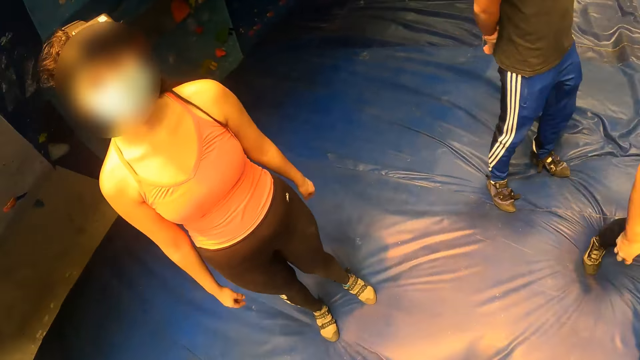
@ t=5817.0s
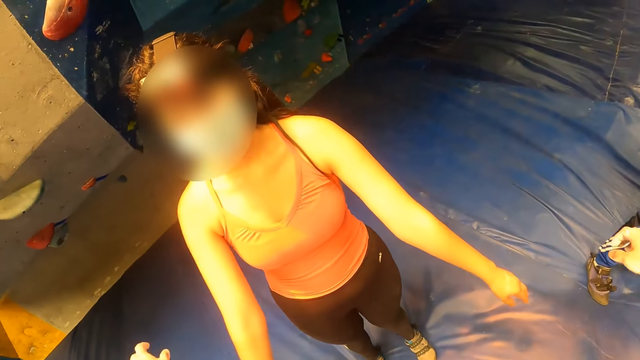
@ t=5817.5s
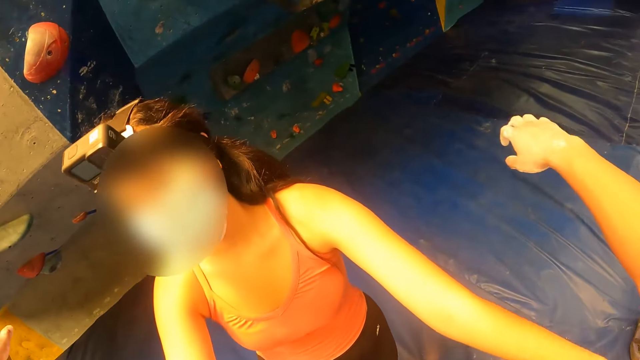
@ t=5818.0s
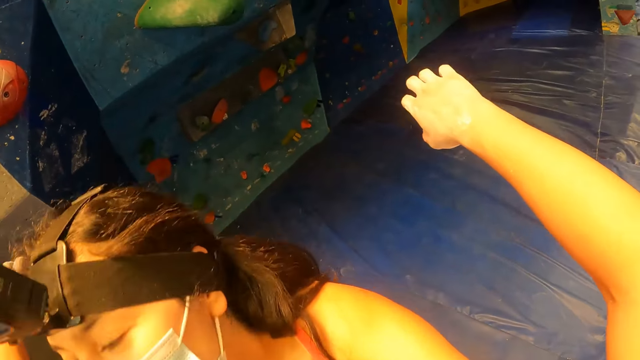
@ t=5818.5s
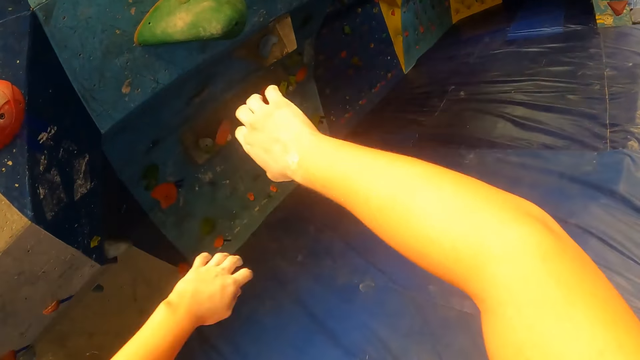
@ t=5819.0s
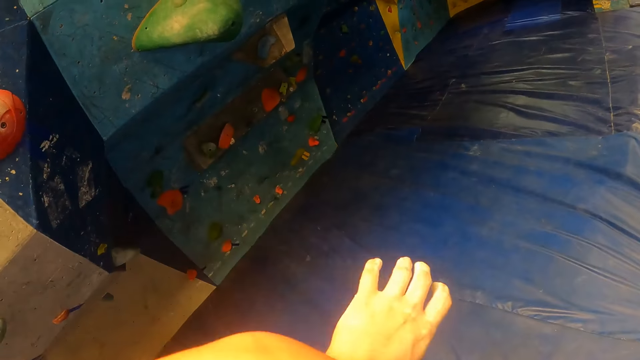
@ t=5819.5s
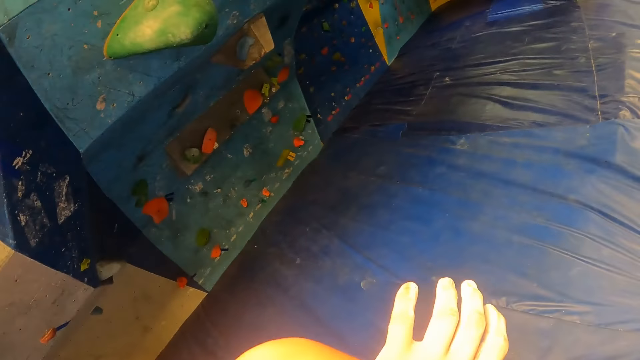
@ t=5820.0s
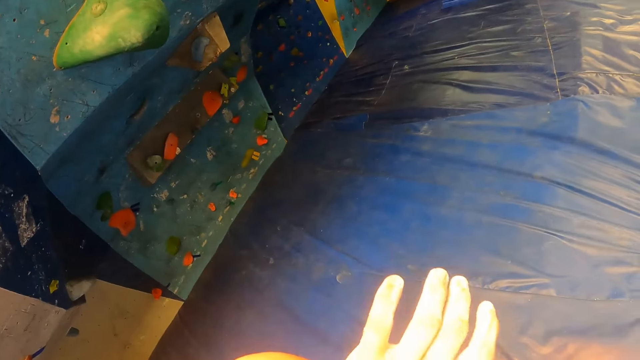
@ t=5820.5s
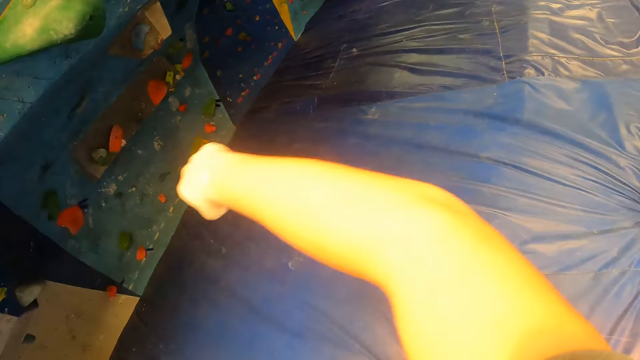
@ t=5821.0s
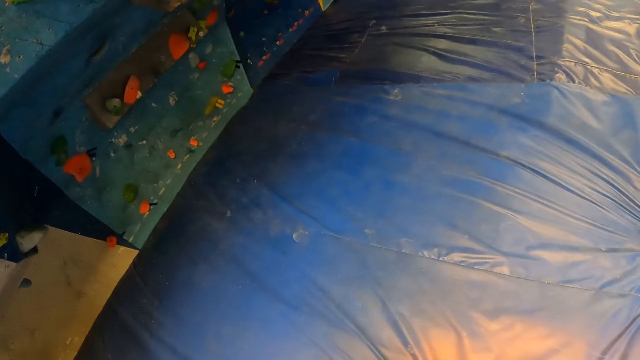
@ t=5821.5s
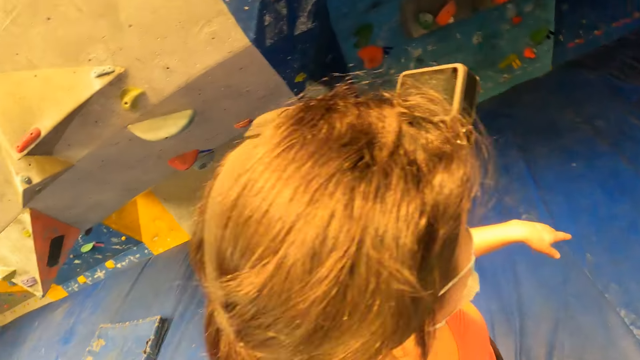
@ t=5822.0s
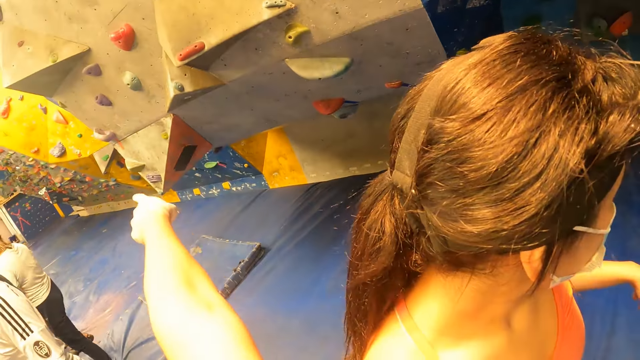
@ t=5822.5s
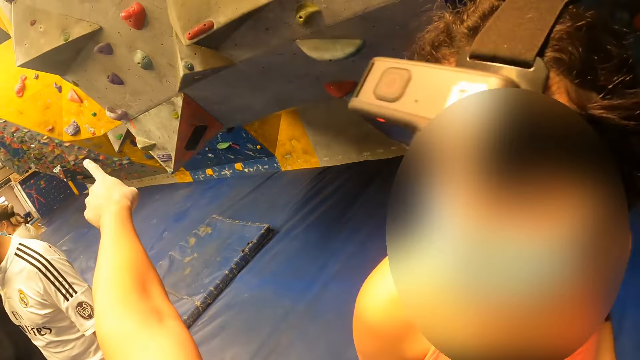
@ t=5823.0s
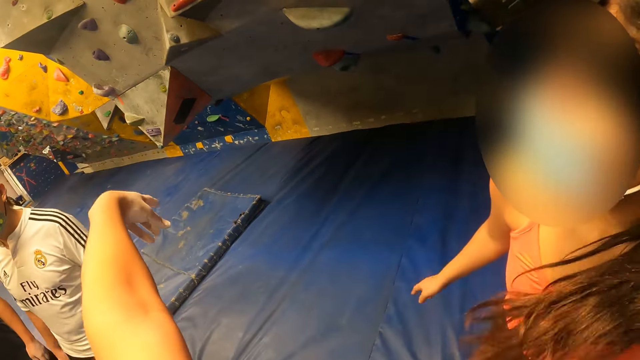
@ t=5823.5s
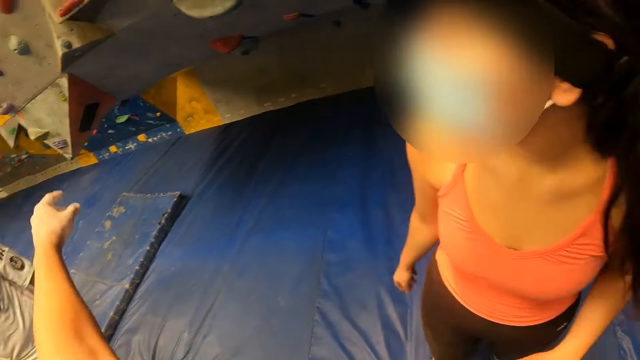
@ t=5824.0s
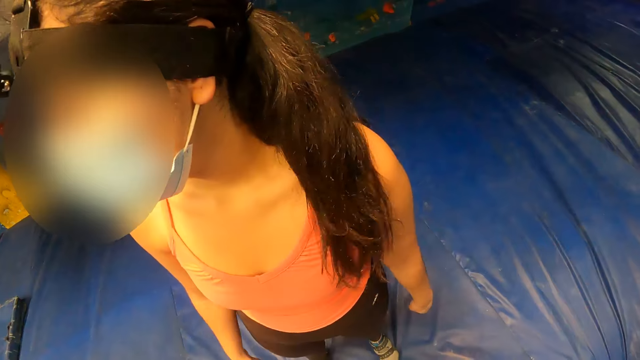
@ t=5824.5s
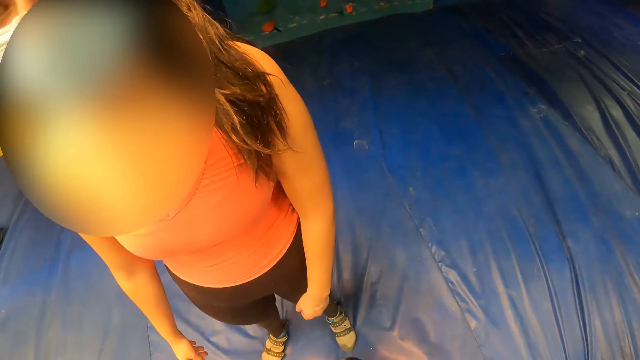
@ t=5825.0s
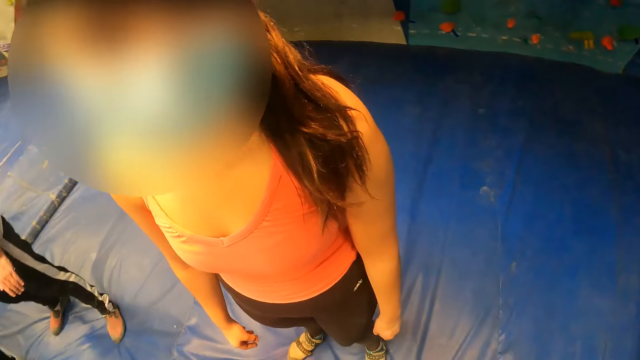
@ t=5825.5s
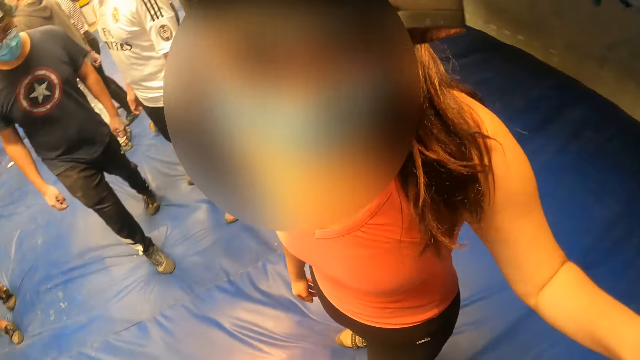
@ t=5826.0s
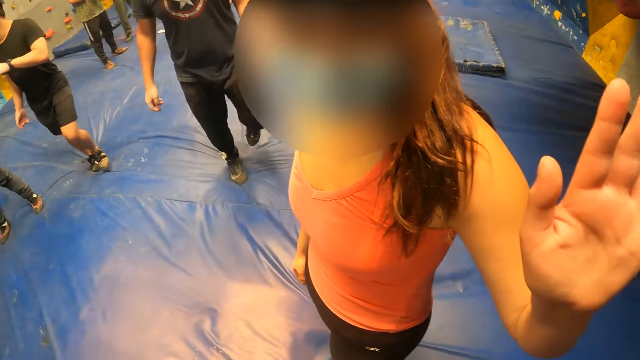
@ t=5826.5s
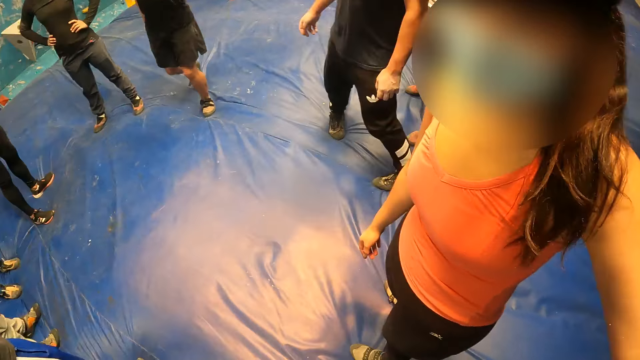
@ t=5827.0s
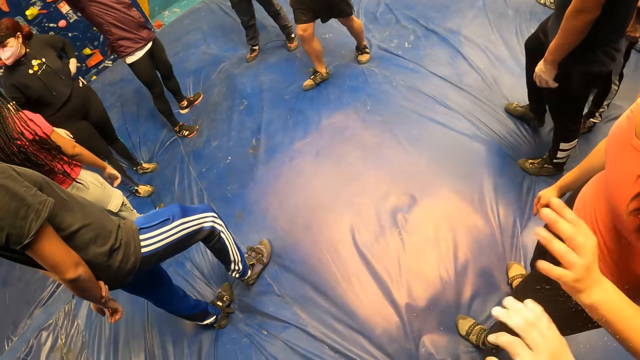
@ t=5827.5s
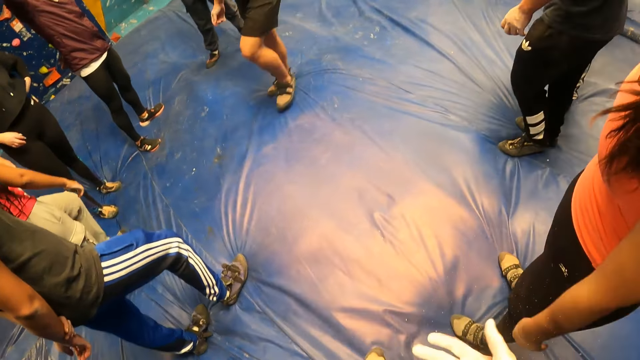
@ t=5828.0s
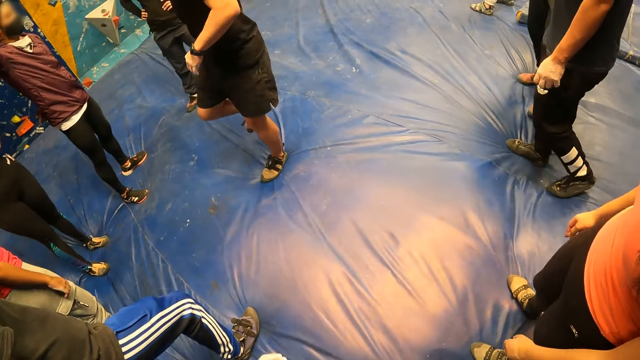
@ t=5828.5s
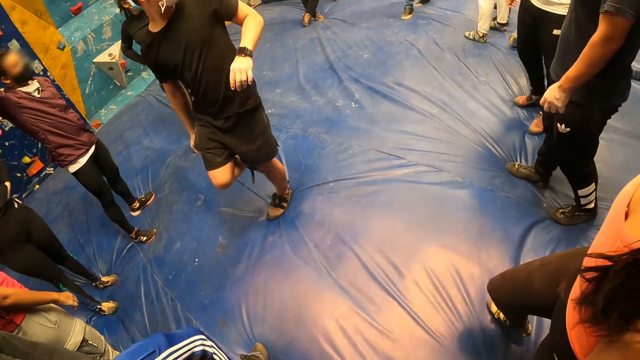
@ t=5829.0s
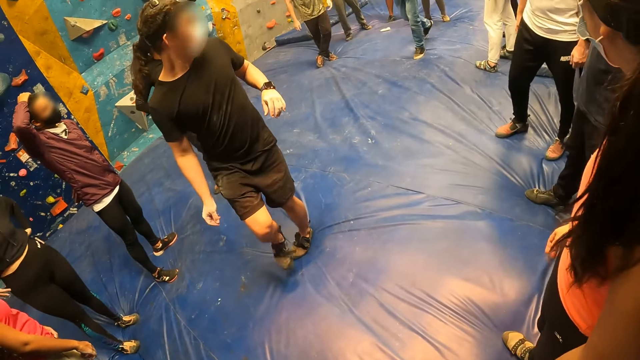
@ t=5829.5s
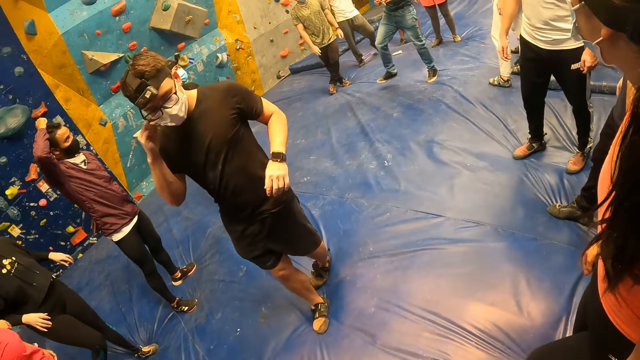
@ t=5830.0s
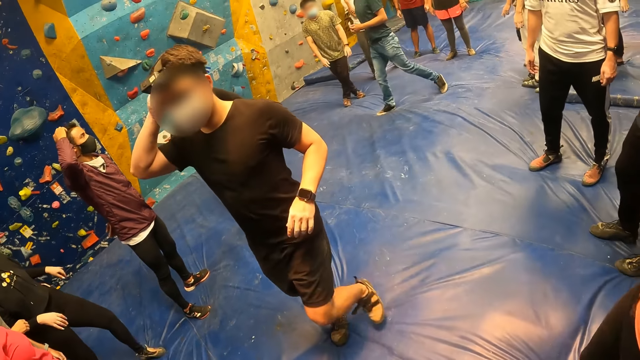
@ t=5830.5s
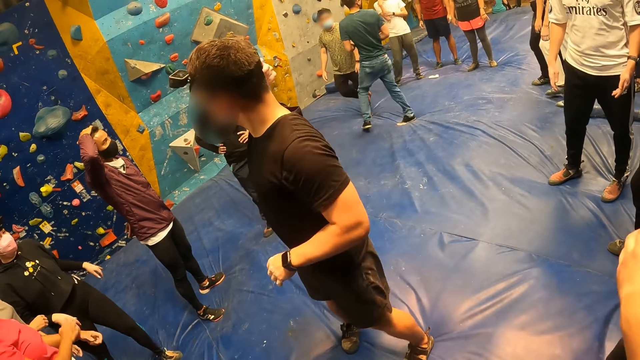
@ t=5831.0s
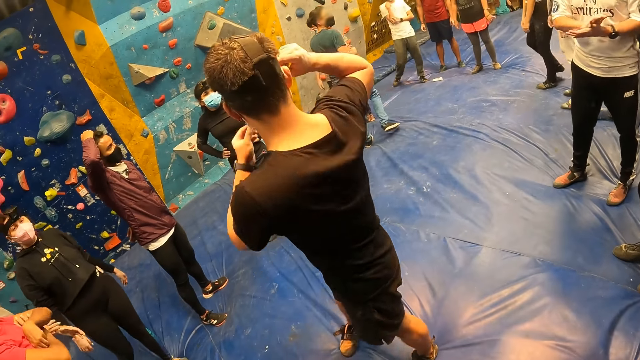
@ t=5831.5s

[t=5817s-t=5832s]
The camera wearer interacts with a woman. They hug the woman. They do a hand gesture. They interact with the woman. They stand in the line. A man adjusts a face mask on his face with his right hand.

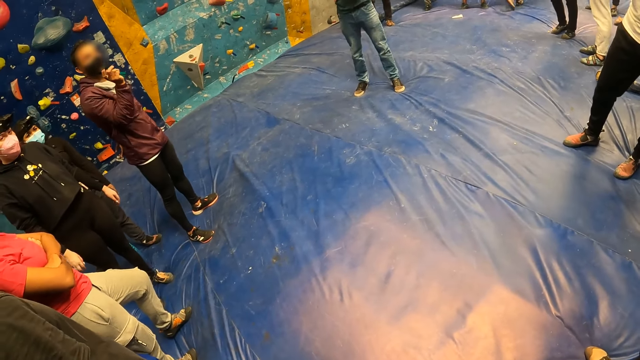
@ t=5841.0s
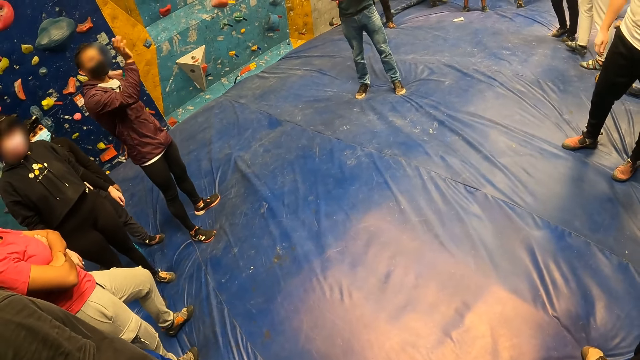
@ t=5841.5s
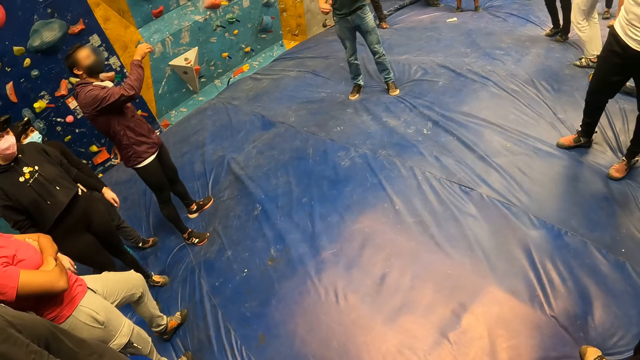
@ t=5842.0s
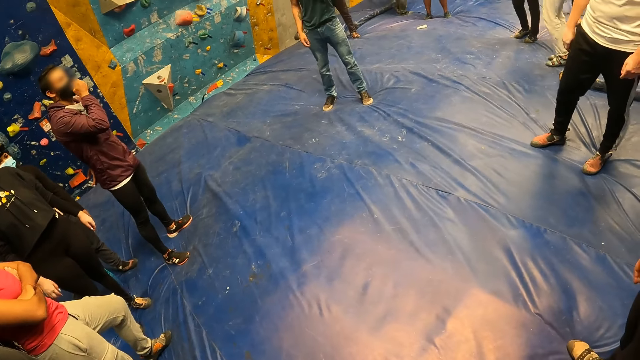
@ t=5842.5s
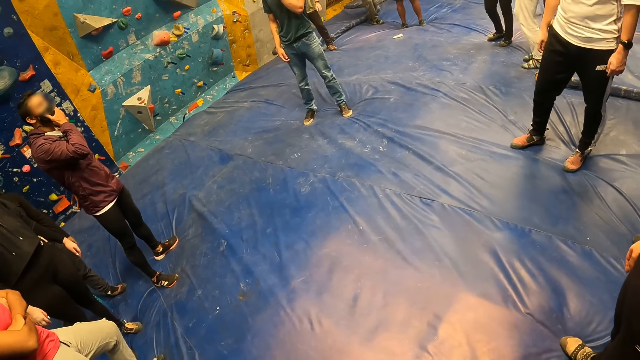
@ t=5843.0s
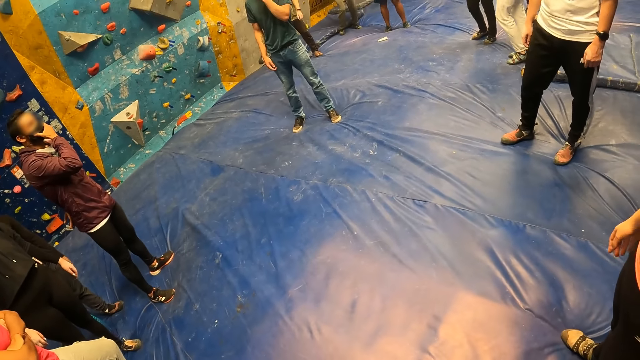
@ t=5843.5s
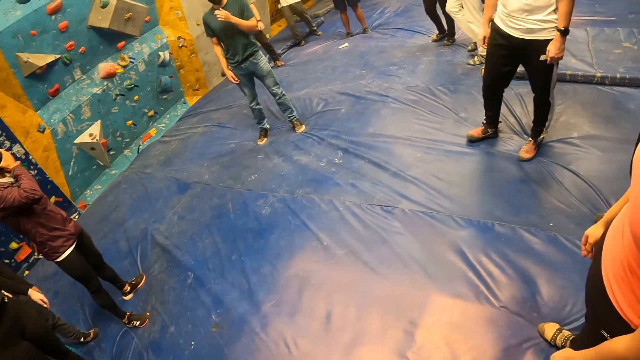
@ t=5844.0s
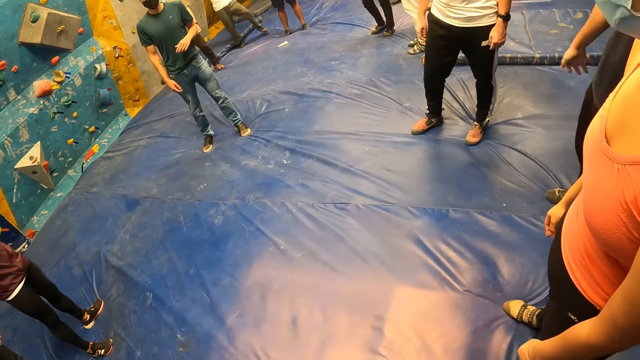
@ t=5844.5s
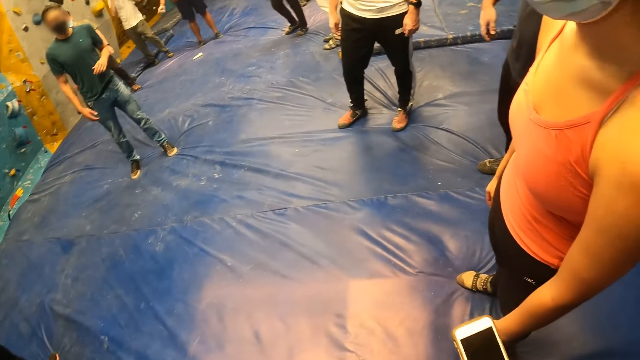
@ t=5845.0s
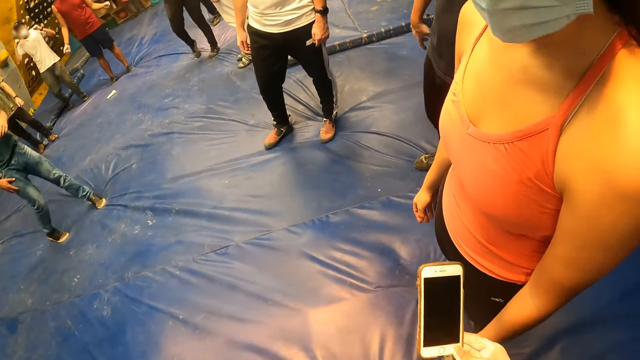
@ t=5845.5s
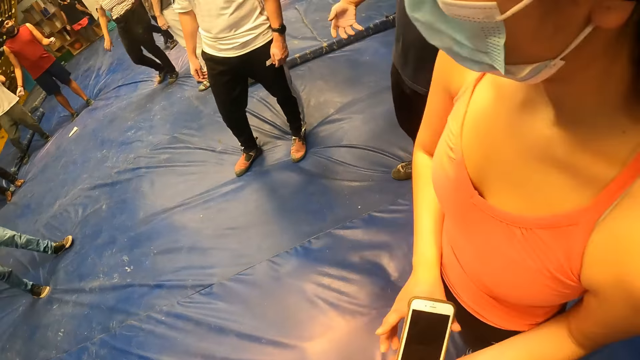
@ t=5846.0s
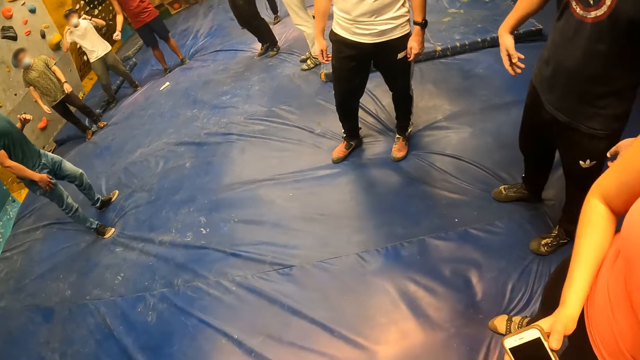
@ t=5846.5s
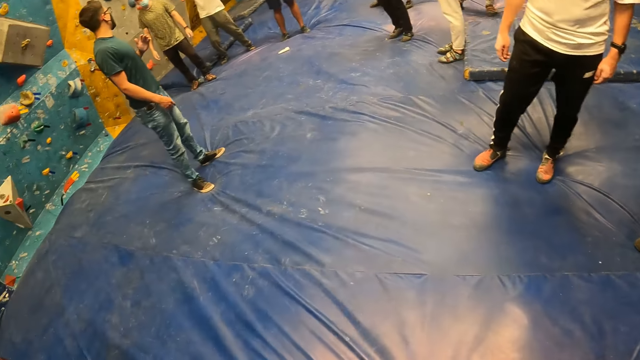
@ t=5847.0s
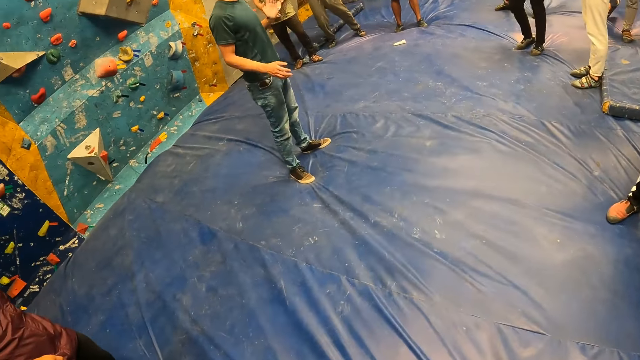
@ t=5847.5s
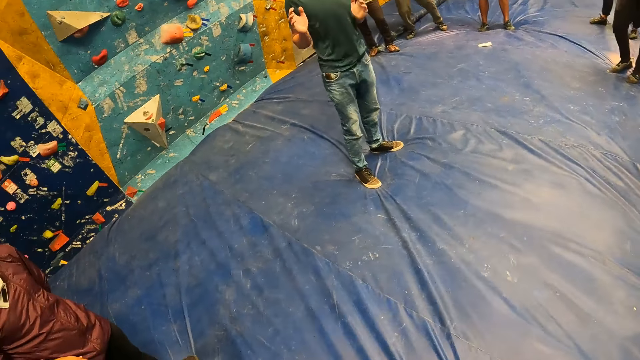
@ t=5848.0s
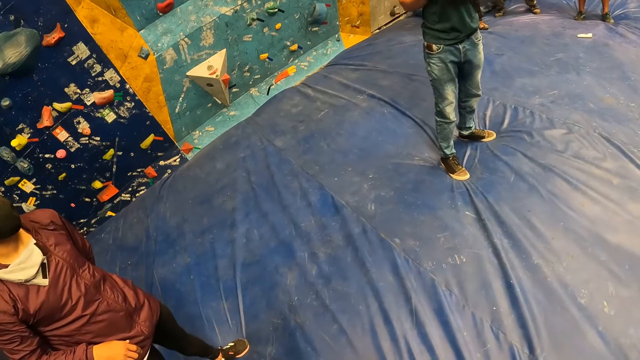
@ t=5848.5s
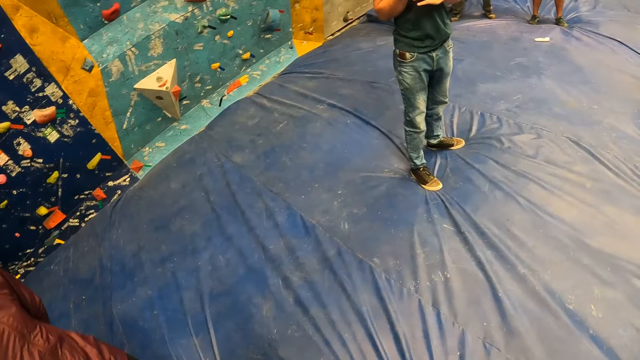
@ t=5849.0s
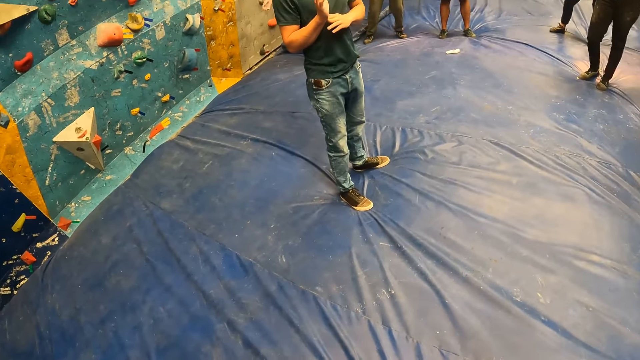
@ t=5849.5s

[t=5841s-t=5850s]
The woman collects the phone from the camera wearer with her right hand.
